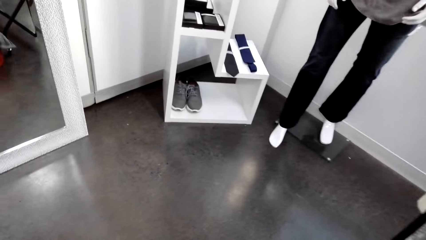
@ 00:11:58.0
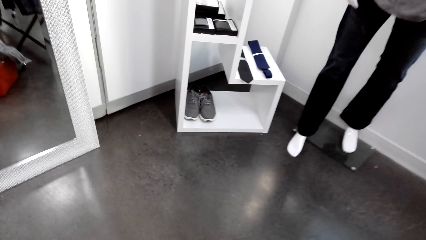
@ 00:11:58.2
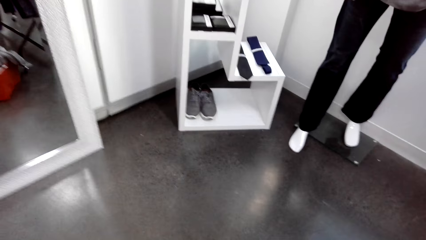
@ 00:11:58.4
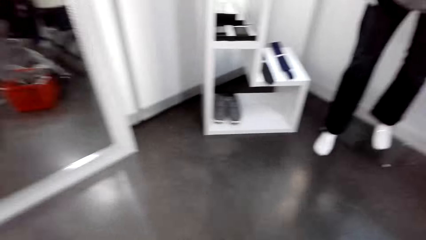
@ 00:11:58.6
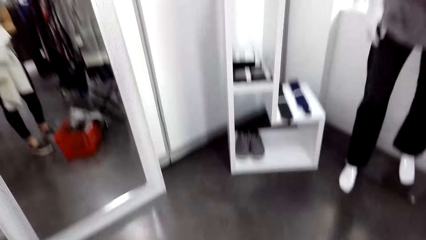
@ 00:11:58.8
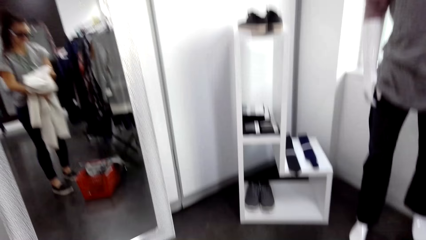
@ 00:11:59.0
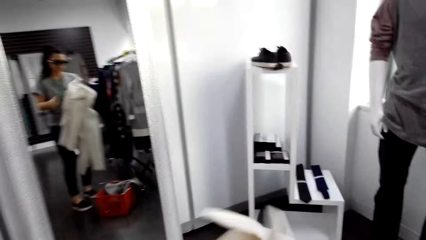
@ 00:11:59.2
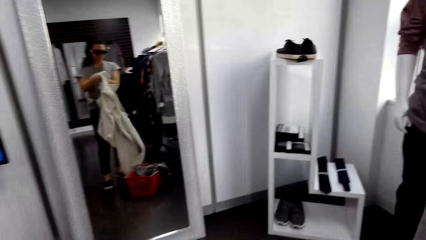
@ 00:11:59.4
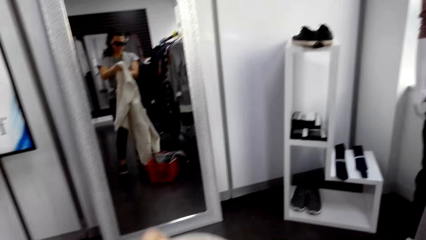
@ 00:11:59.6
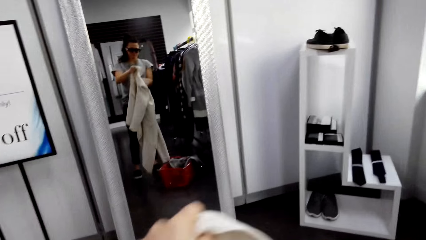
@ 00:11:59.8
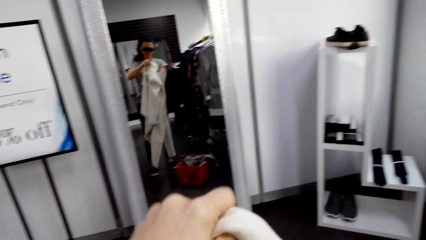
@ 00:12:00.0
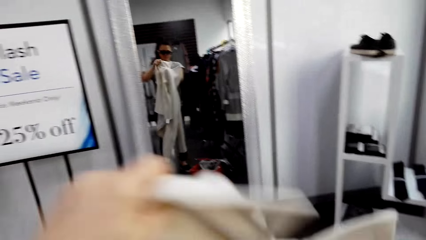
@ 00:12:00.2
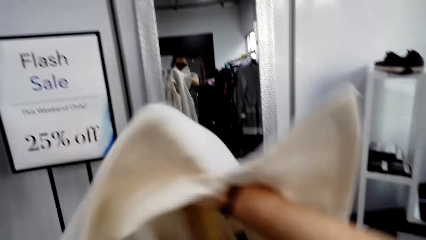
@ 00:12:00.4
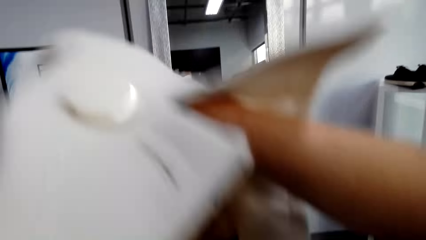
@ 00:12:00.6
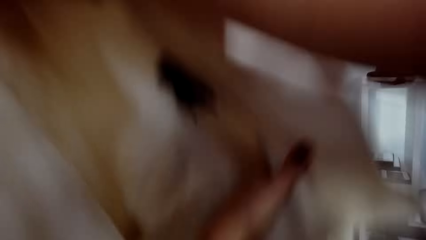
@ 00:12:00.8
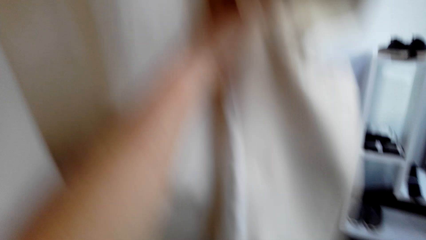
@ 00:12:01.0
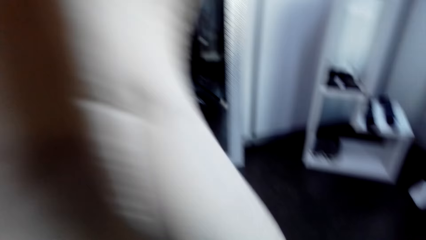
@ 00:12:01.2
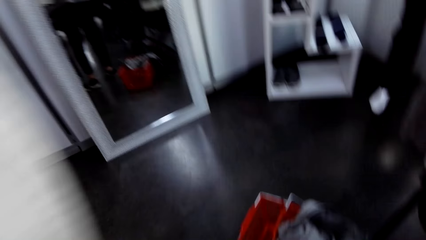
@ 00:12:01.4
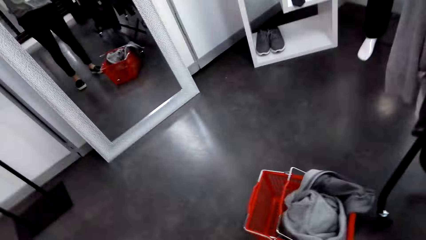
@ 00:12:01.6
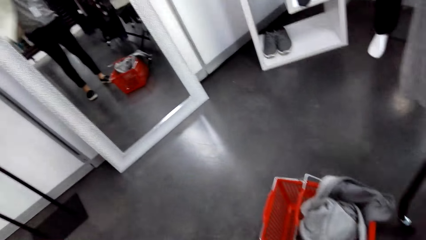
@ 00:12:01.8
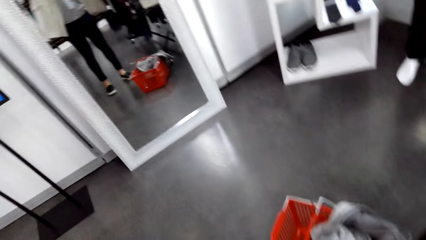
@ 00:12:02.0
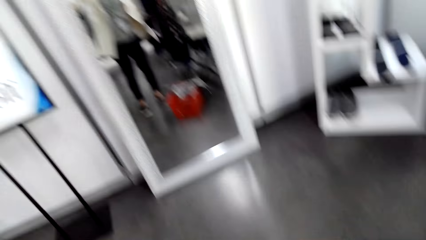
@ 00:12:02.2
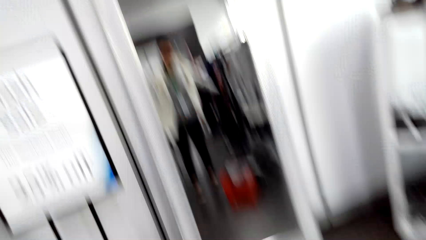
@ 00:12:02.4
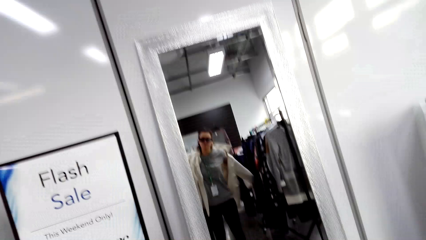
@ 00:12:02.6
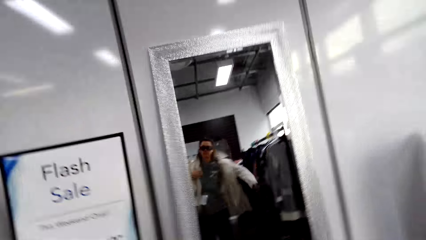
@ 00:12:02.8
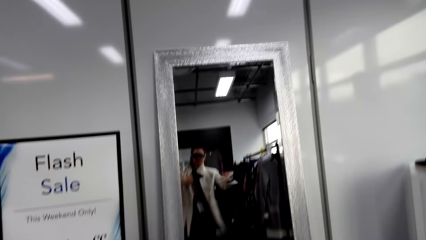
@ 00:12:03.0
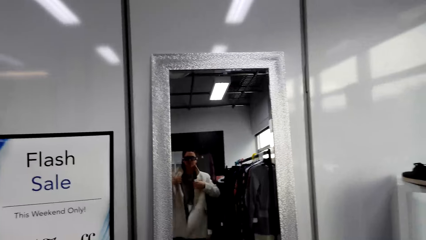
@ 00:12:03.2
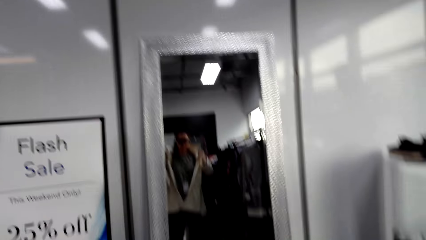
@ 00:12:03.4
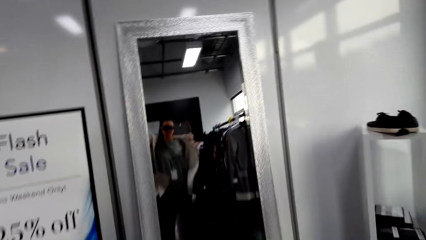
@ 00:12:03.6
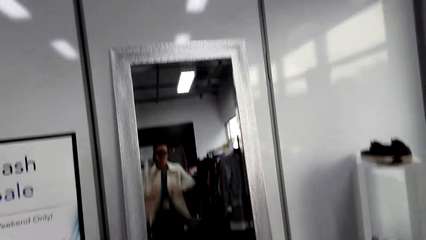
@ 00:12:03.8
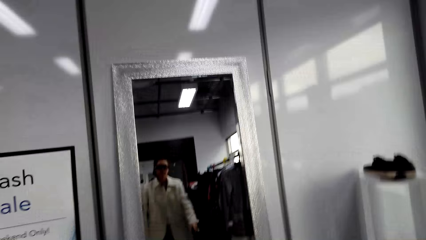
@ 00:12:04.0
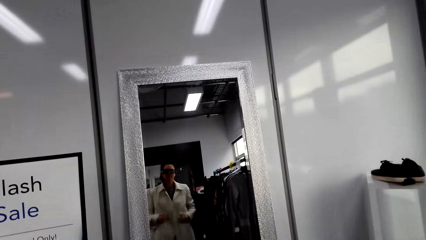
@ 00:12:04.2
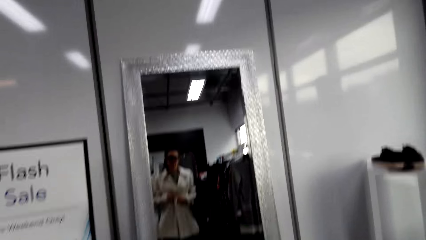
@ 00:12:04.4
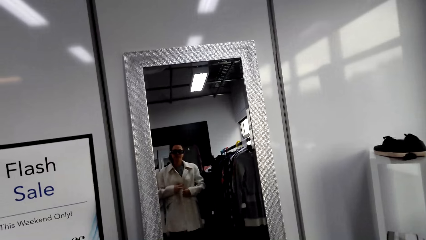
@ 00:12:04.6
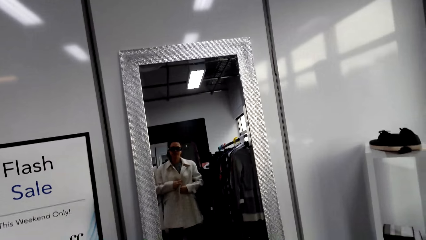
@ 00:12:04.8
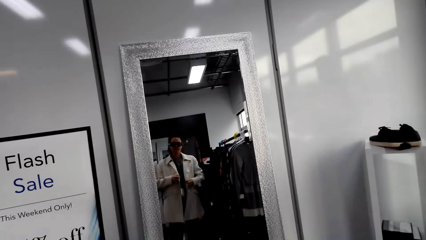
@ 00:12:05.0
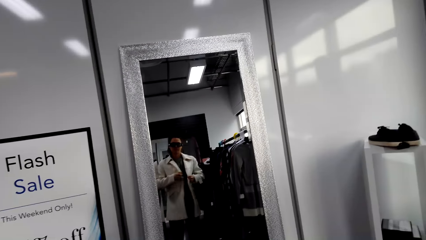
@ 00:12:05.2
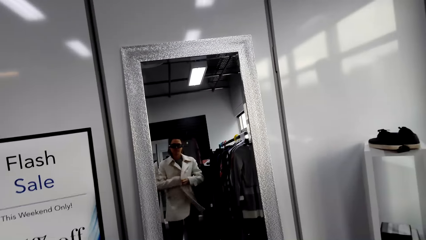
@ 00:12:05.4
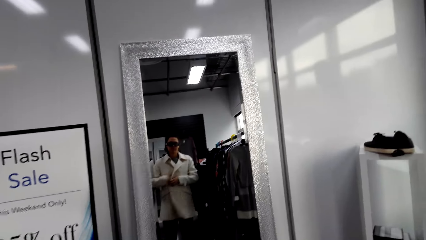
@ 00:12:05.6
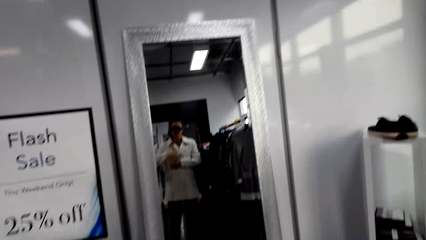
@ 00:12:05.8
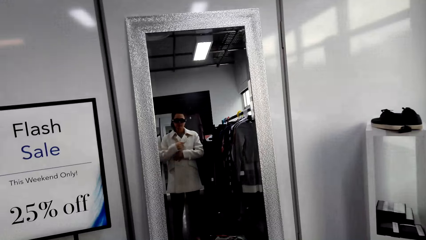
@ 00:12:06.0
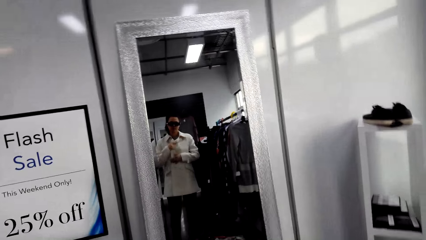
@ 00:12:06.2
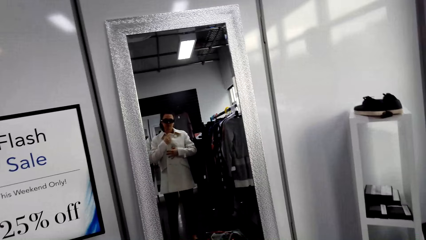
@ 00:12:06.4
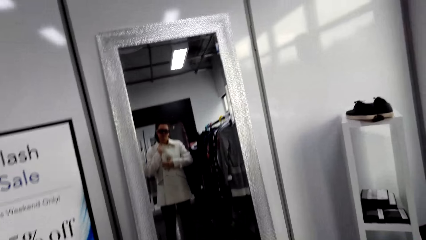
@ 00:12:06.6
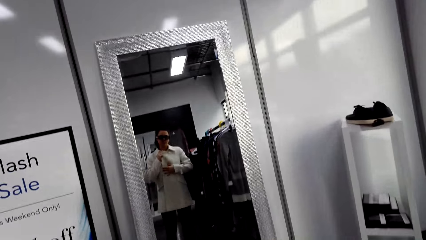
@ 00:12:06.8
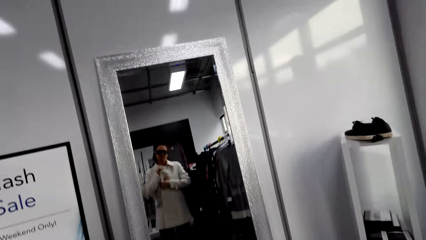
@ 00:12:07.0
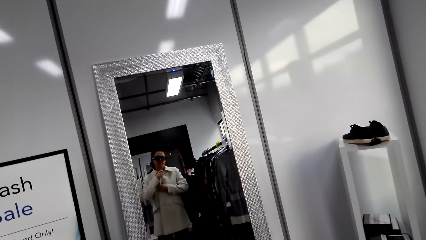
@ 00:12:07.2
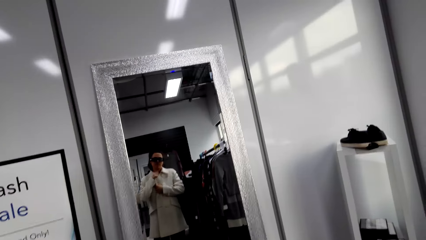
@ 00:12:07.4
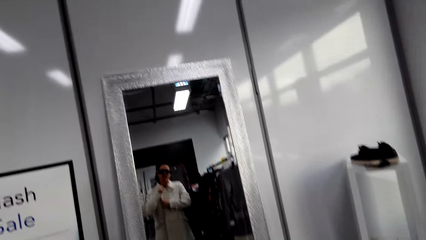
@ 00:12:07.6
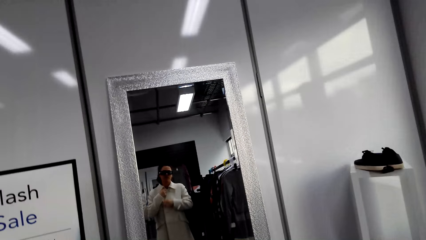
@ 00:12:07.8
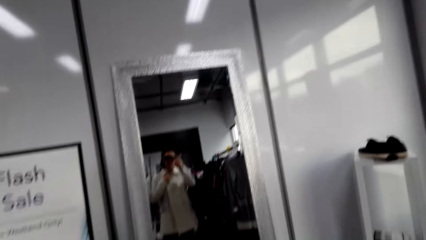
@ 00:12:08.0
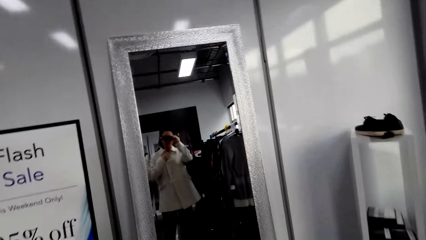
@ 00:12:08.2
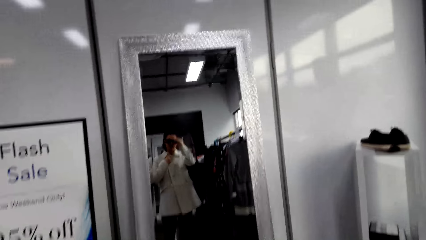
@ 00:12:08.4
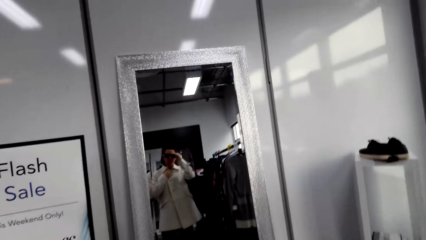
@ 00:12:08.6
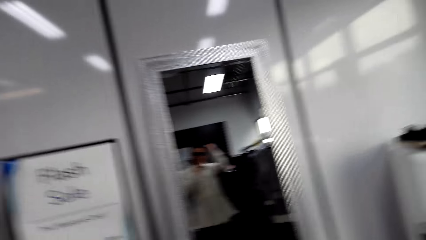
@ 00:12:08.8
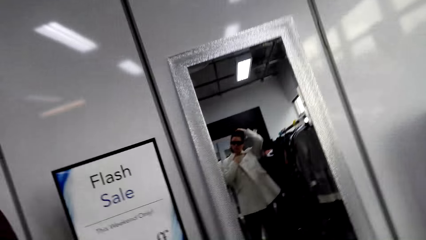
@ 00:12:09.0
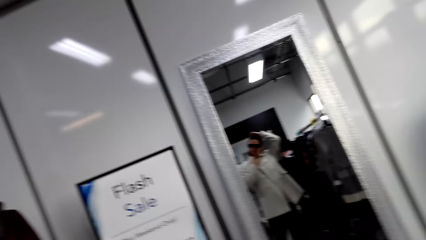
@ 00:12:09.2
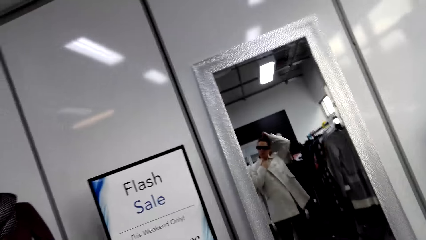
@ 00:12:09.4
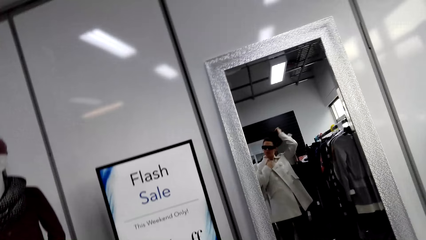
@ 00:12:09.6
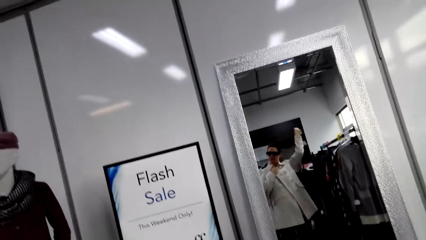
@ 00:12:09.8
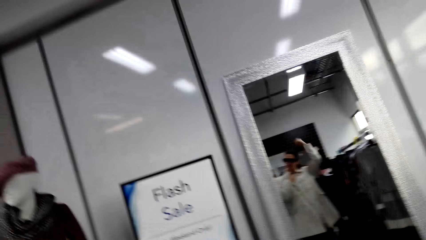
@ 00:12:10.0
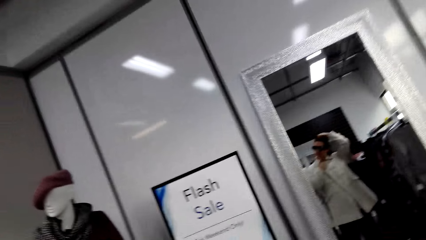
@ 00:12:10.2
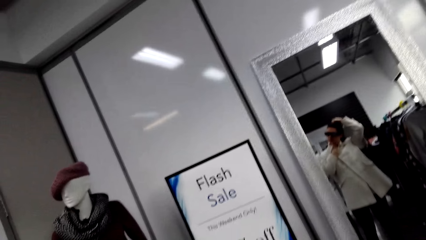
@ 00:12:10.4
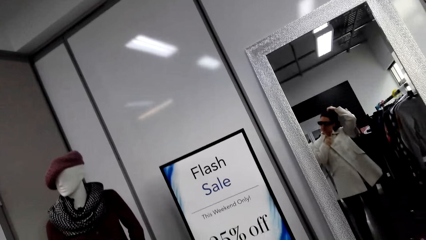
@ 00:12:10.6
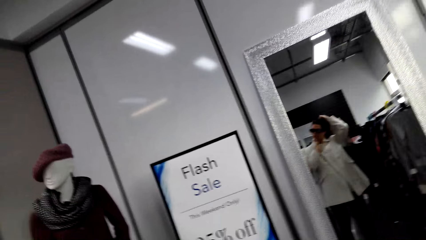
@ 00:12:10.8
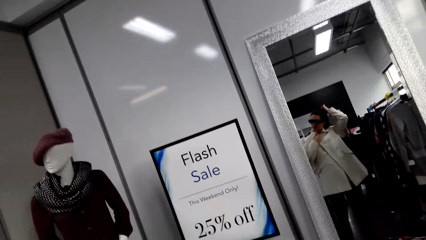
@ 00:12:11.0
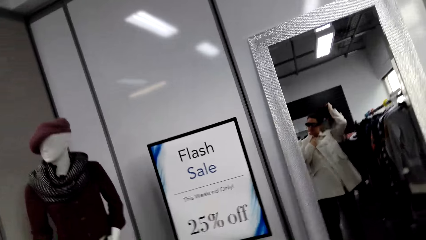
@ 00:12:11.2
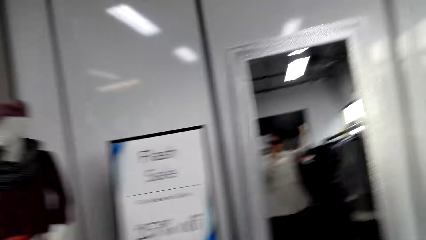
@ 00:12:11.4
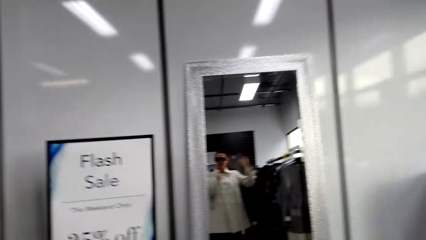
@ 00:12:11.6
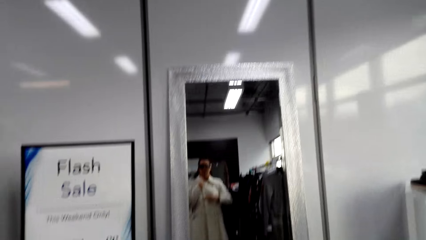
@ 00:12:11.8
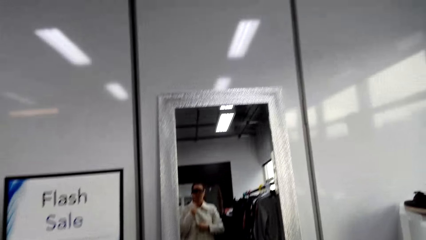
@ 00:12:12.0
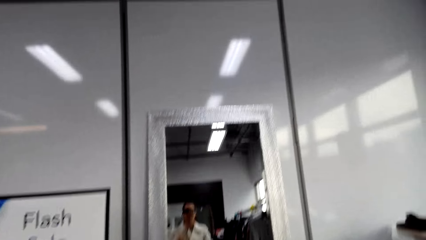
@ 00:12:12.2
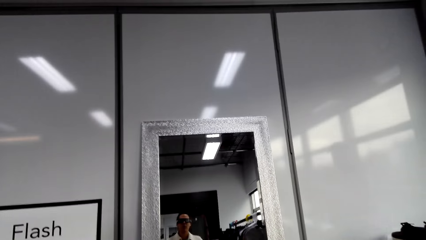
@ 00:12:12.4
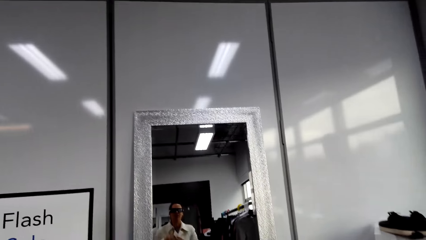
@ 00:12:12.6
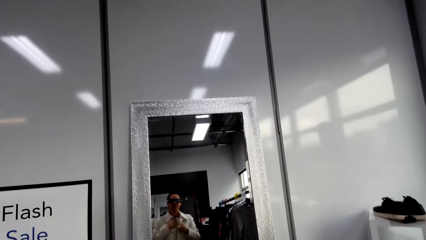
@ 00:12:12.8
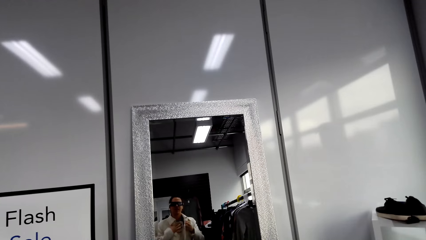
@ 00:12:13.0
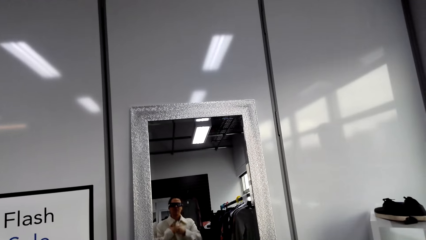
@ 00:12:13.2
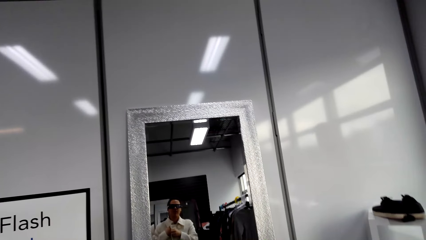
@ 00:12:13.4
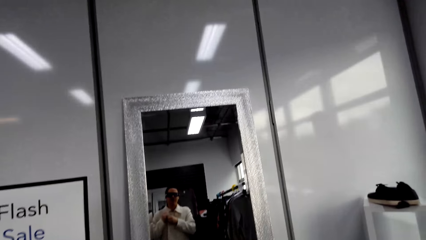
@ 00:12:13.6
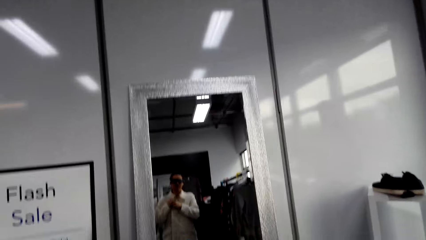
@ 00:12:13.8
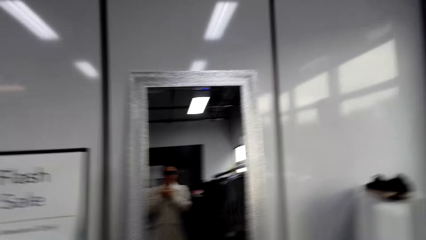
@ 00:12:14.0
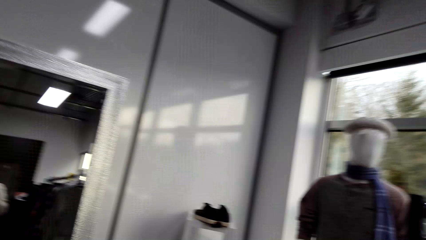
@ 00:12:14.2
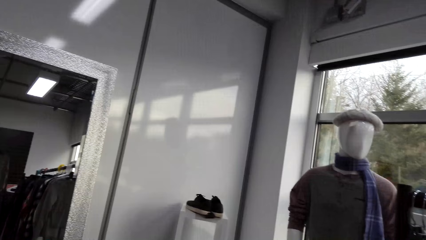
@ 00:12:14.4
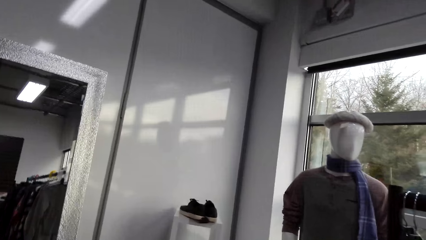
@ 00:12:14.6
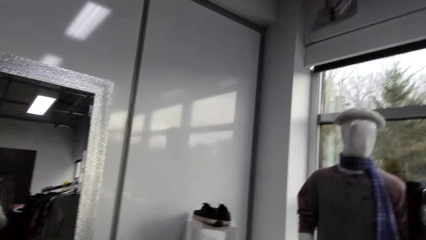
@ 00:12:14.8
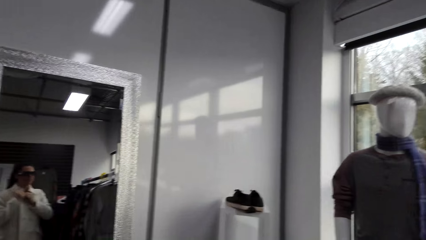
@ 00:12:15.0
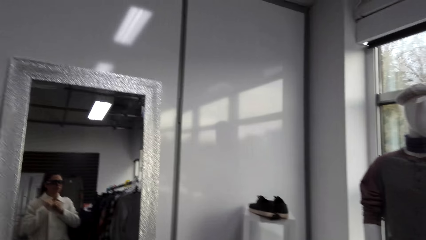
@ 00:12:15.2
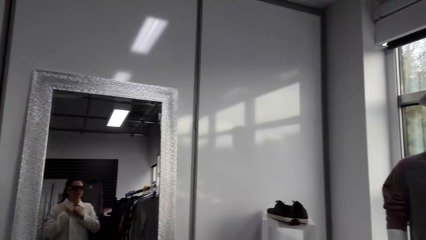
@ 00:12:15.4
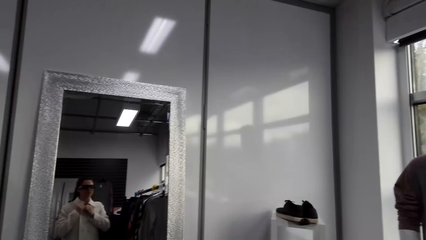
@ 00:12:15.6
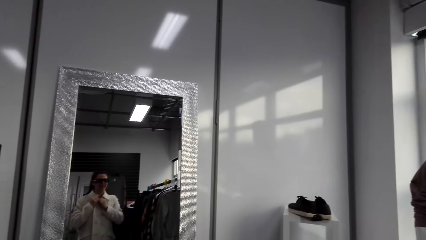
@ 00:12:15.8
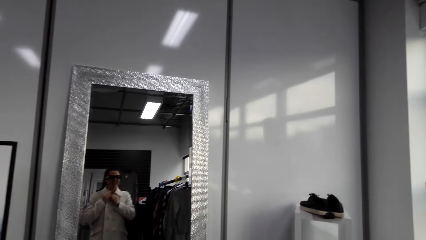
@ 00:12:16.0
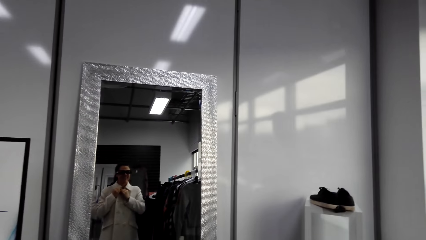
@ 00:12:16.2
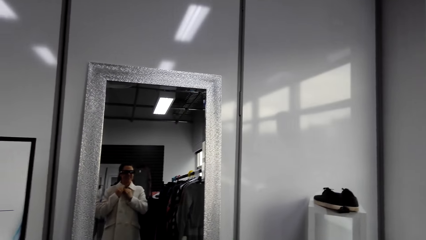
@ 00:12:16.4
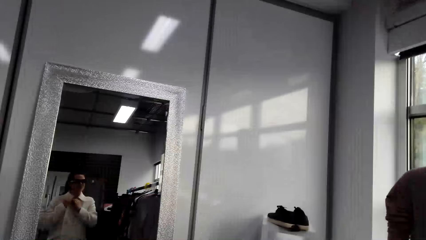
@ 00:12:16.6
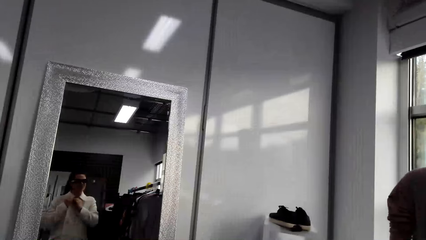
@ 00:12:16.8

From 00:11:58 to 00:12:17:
The camera wearer puts on a jacket or coat. They touch the face with the left hand. They touch the hair with the left hand. They close the button of the coat. They look around.
